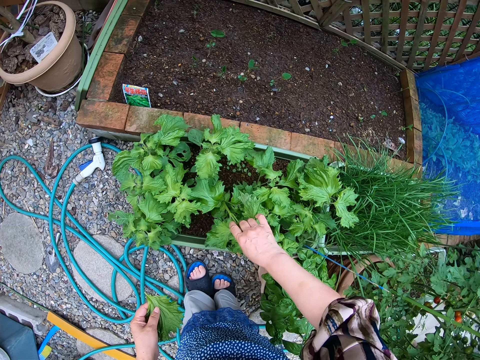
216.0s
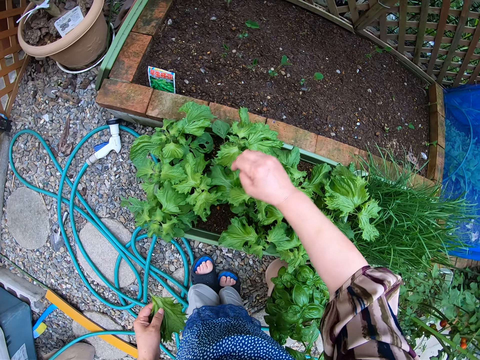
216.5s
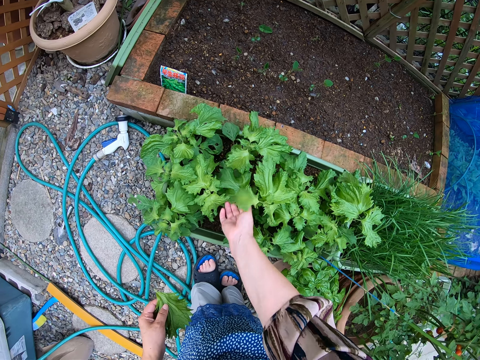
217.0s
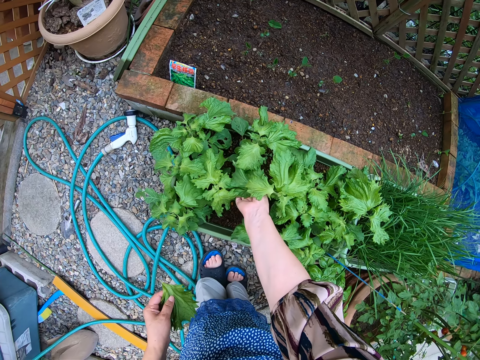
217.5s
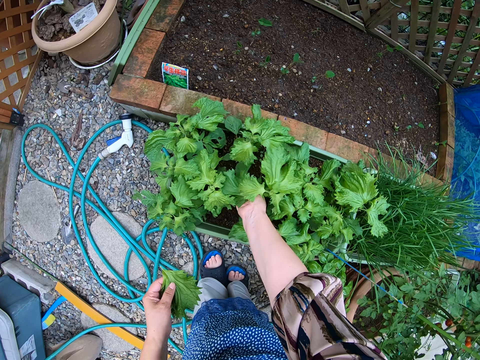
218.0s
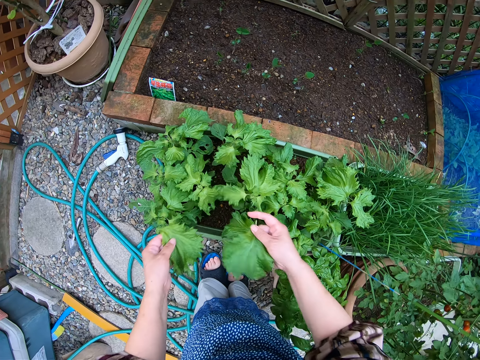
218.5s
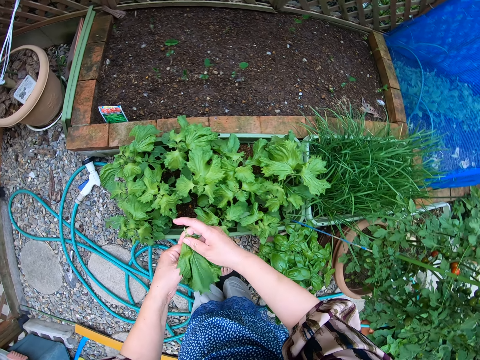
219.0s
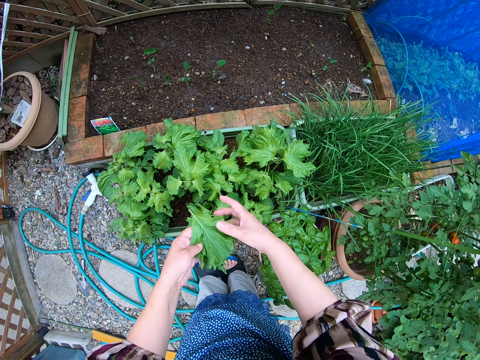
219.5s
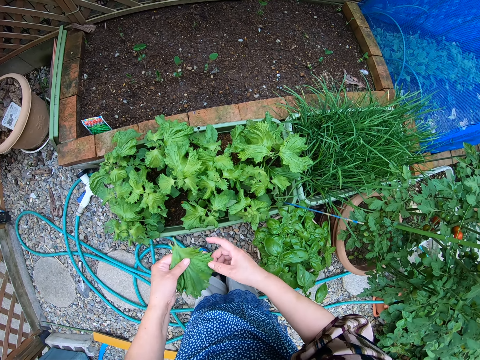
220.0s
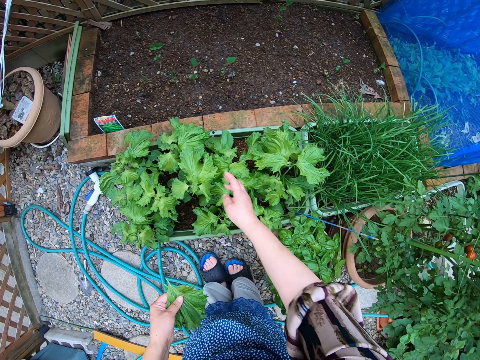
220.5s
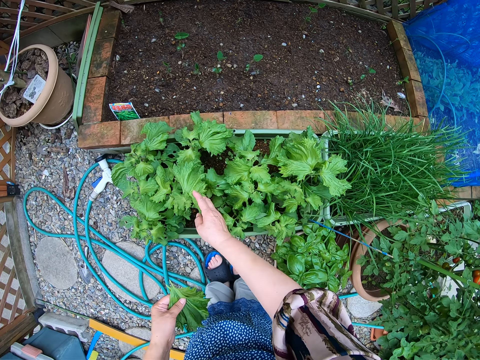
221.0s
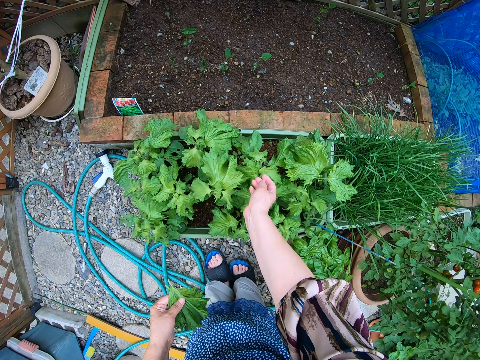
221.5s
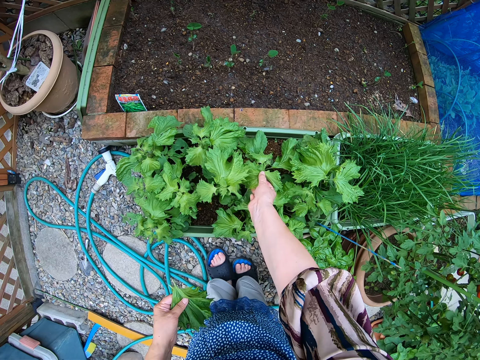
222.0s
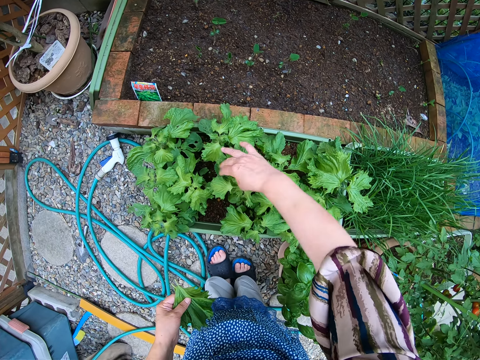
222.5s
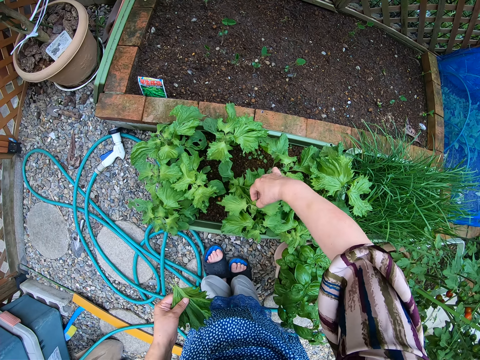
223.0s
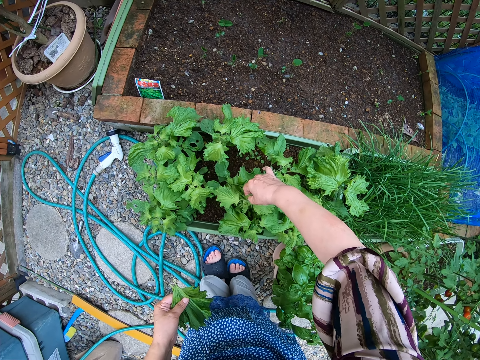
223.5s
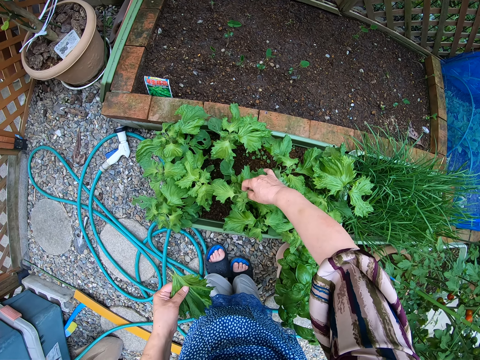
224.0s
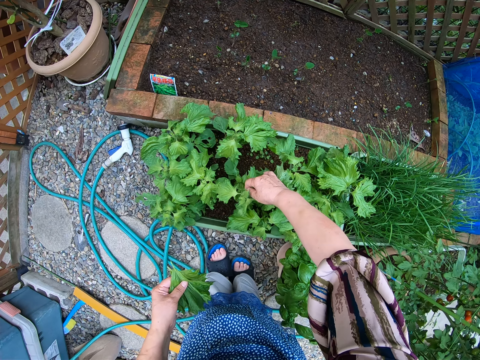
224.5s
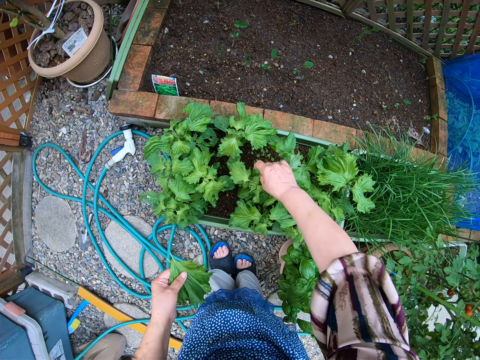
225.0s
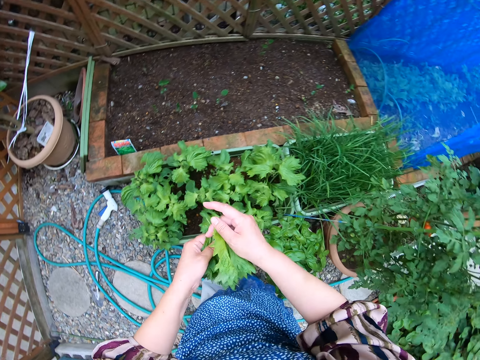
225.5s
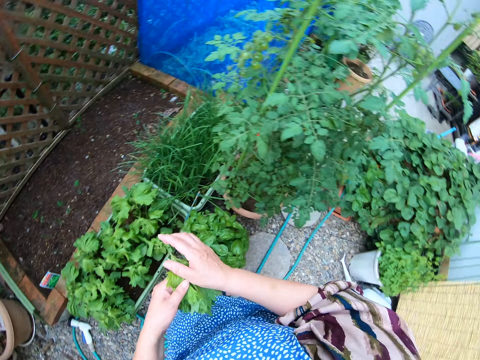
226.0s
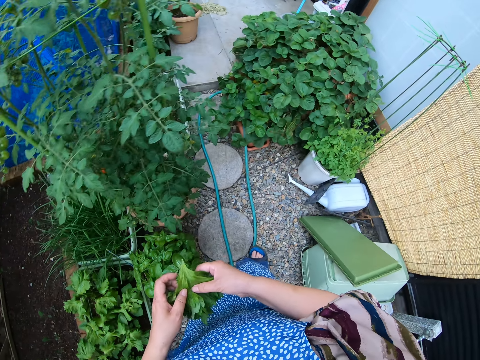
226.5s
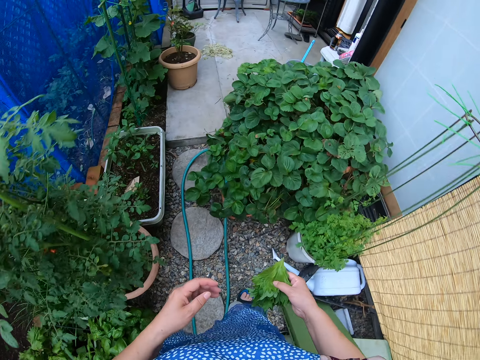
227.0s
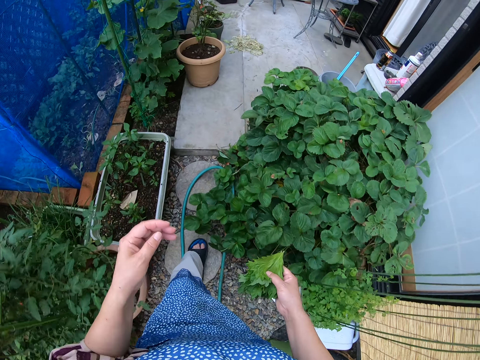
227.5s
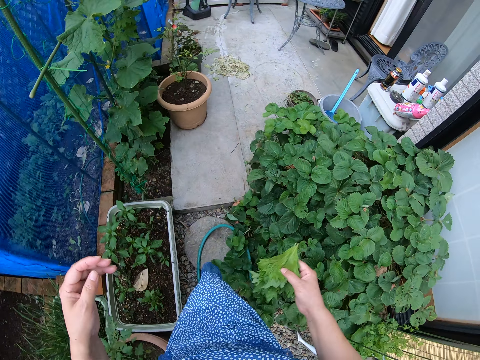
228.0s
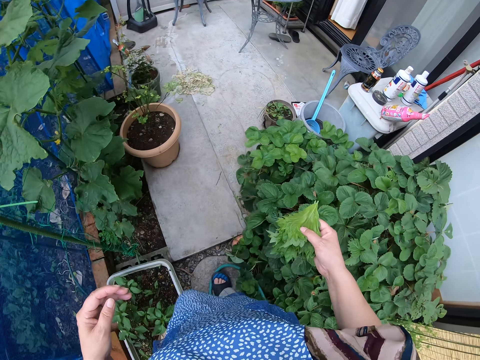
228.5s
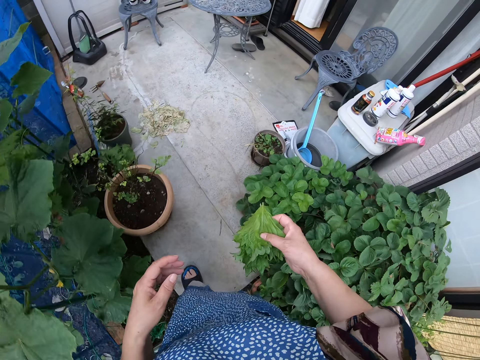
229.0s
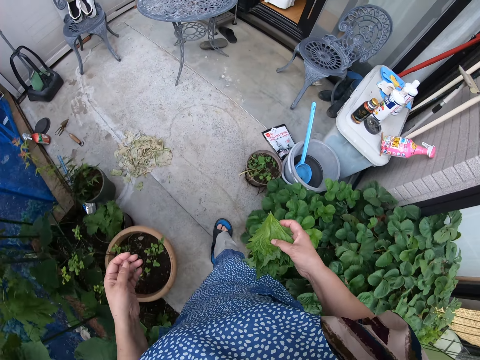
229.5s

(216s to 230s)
The camera wearer holds the vegetables in her hands. She walks back to the house.

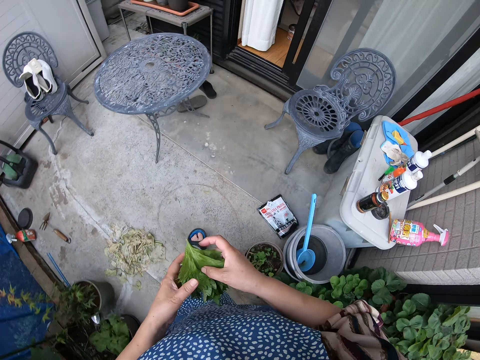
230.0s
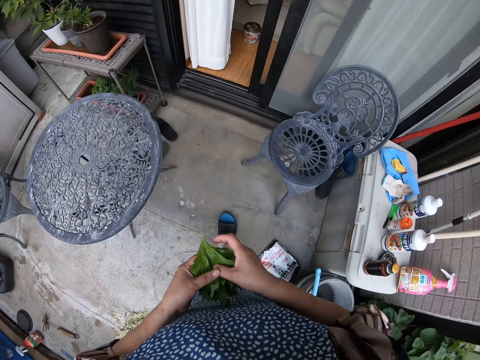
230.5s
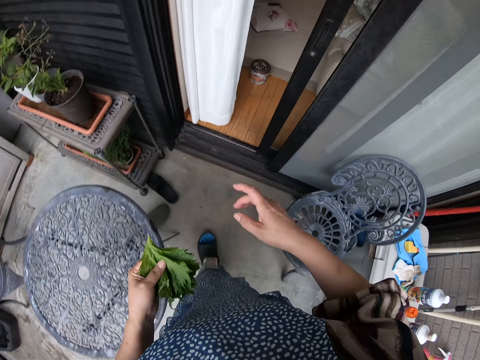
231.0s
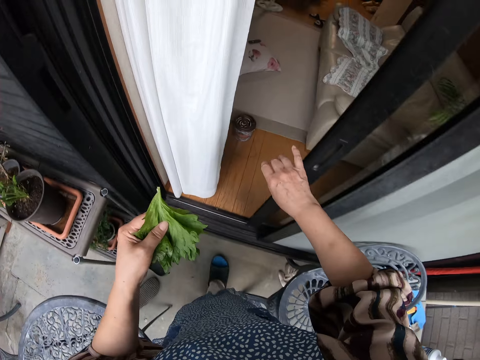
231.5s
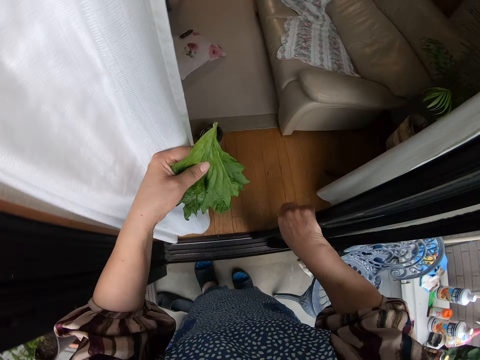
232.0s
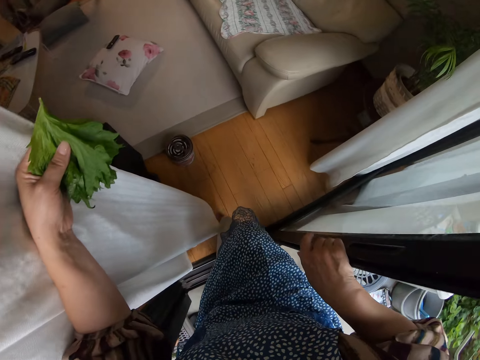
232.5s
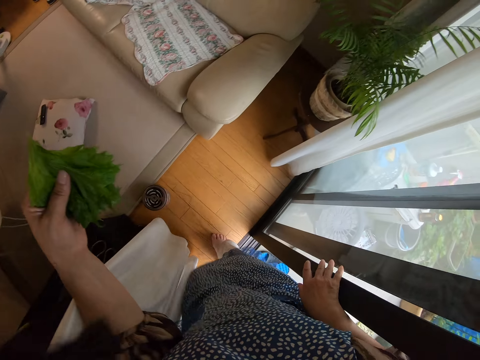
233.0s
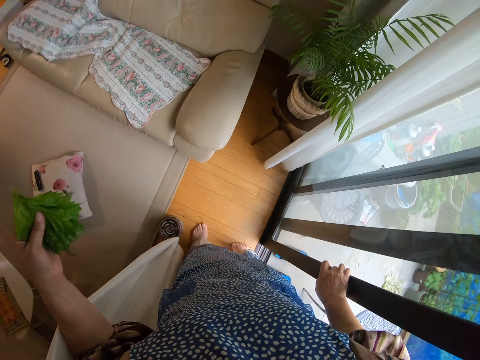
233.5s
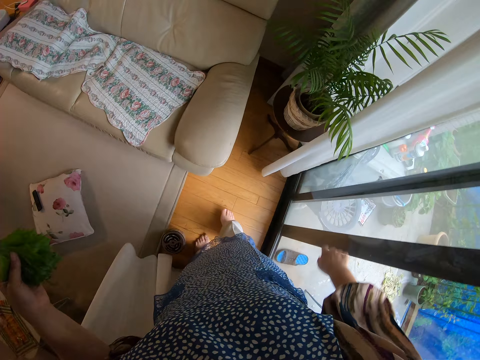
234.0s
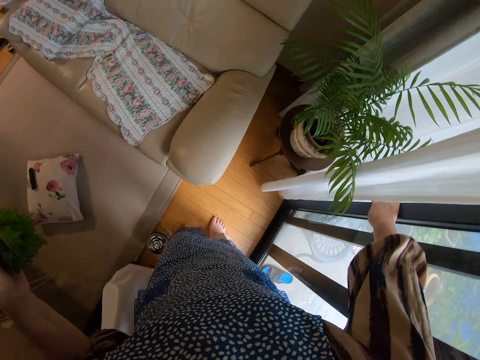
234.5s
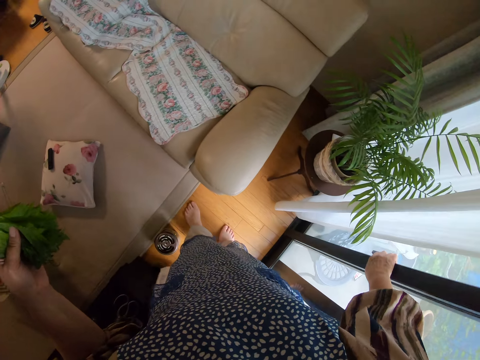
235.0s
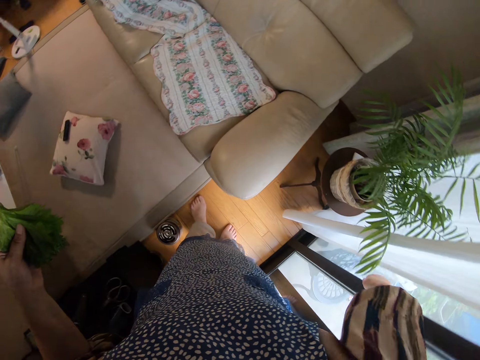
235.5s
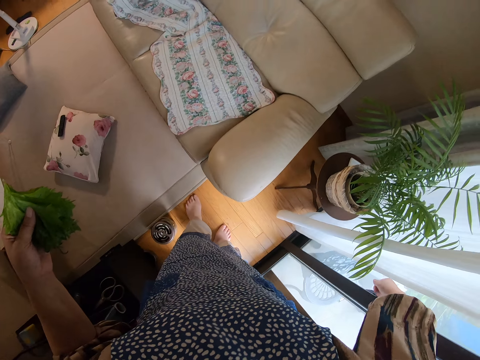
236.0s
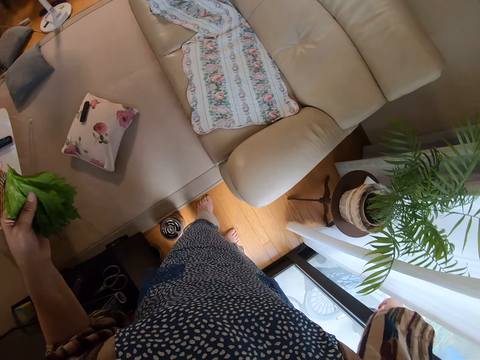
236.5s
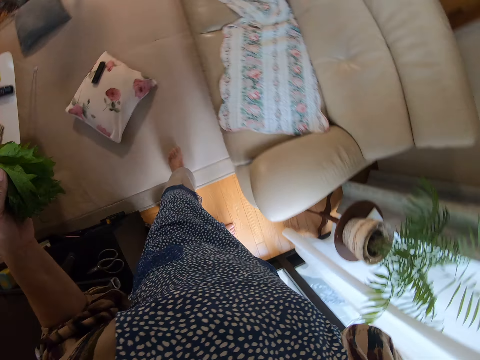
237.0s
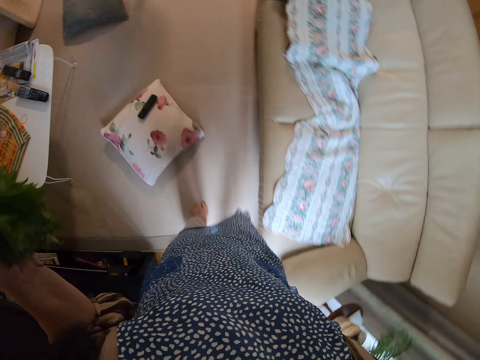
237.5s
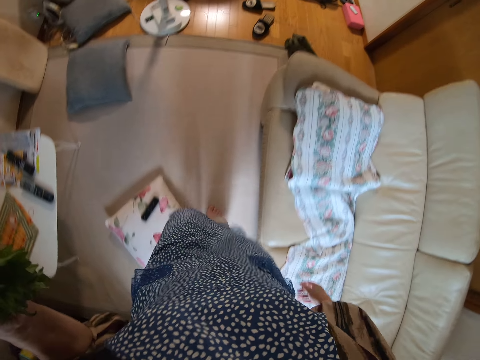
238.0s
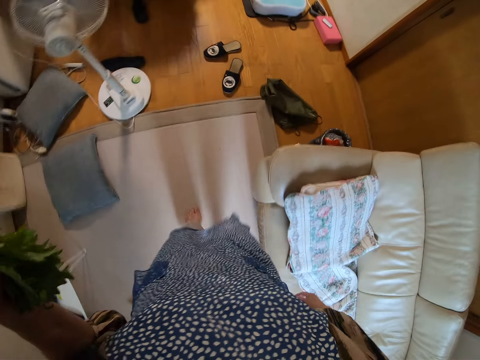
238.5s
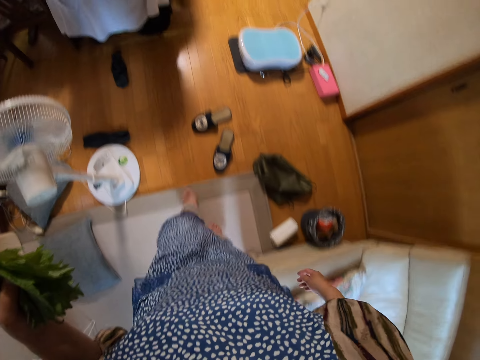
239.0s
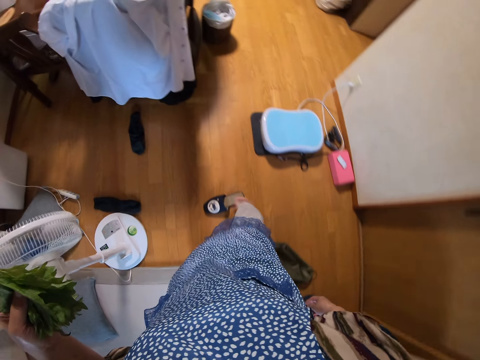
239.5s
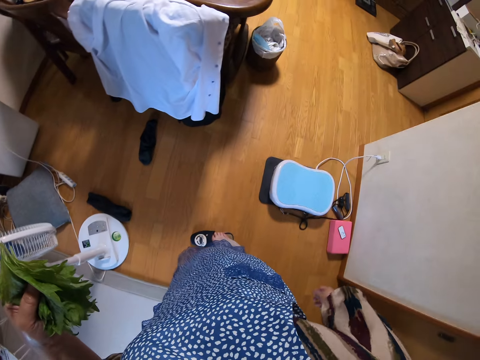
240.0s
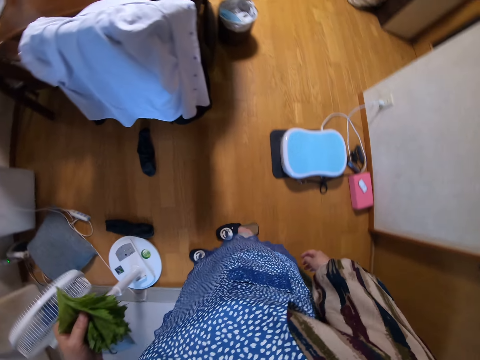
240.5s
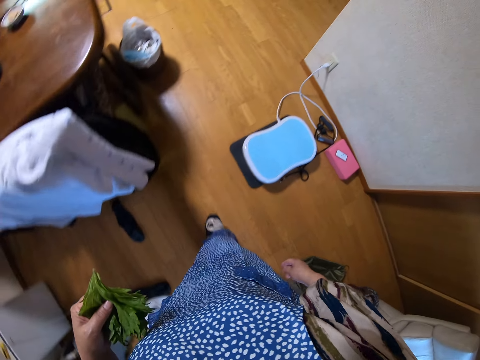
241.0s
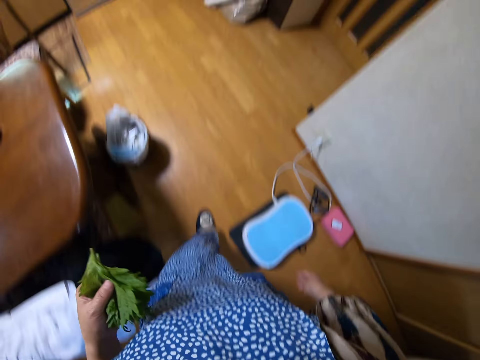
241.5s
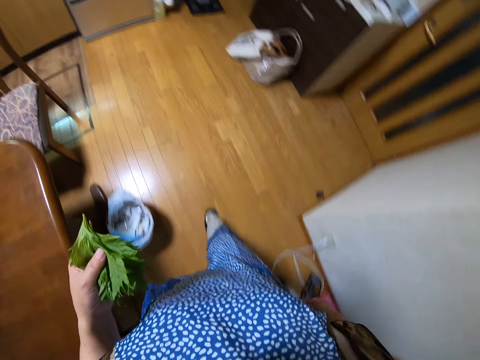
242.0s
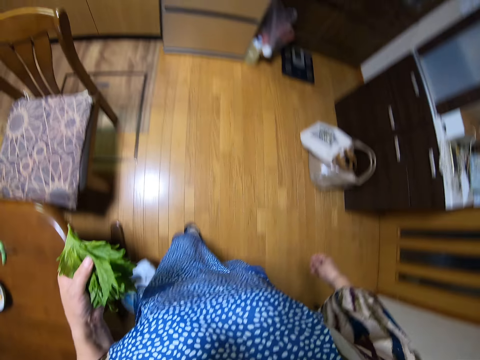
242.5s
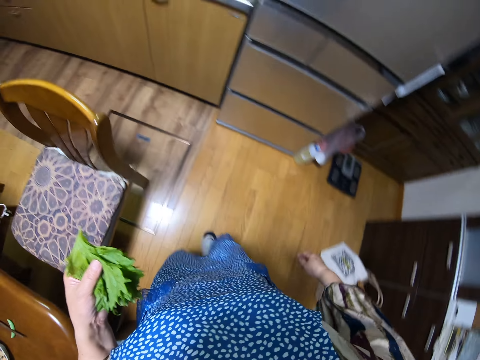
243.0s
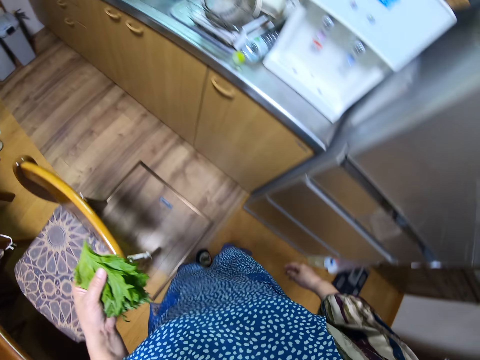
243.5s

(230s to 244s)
The camera wearer removes the slippers by the entrance of the house. They hold the door of the house, walk into the house and close the door of the house. They walk to the kitchen. They wear the slippers by the side of the living room. They walk away.
